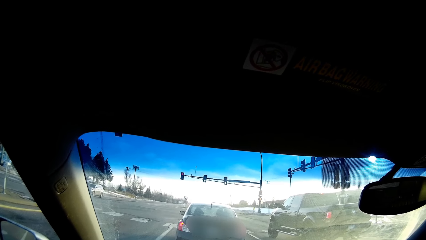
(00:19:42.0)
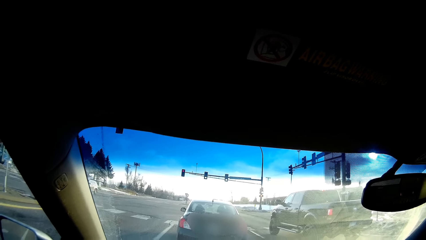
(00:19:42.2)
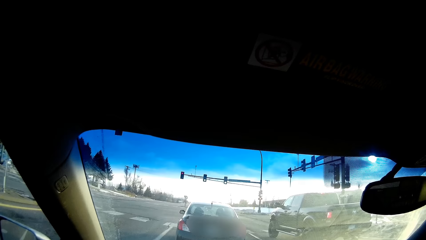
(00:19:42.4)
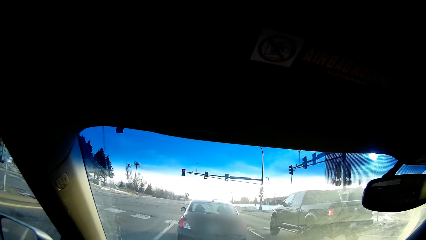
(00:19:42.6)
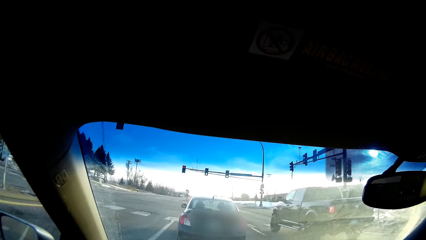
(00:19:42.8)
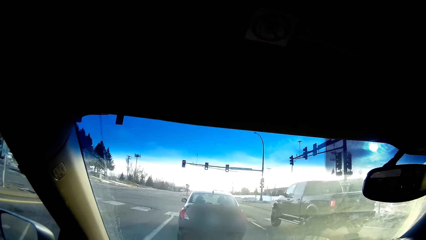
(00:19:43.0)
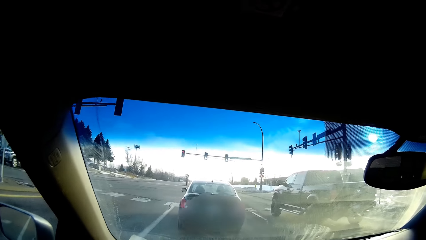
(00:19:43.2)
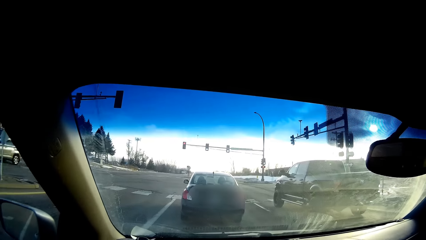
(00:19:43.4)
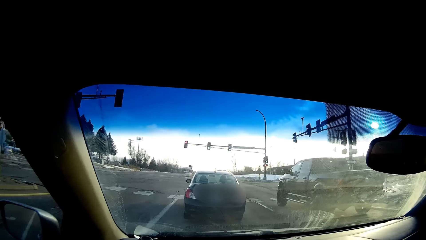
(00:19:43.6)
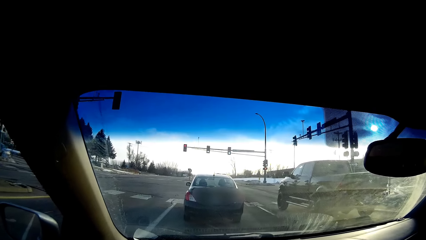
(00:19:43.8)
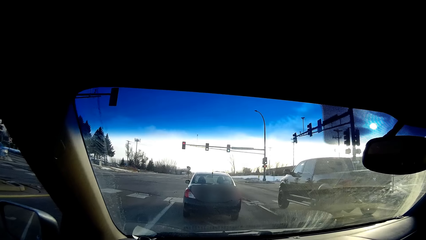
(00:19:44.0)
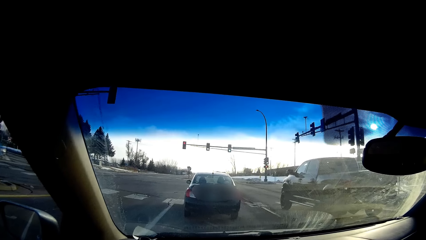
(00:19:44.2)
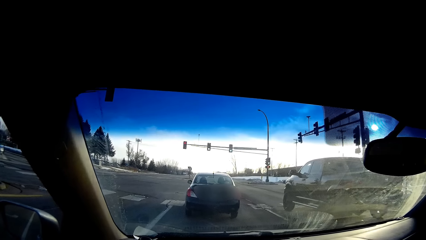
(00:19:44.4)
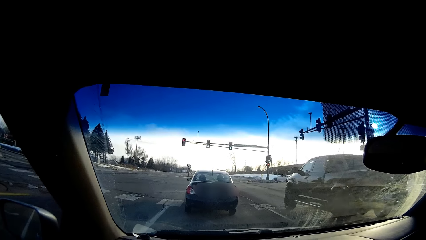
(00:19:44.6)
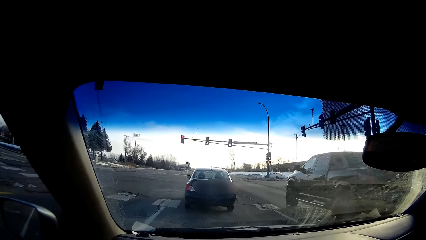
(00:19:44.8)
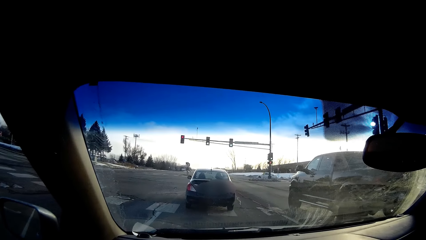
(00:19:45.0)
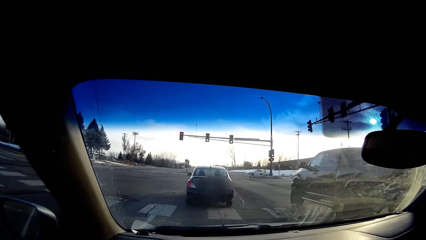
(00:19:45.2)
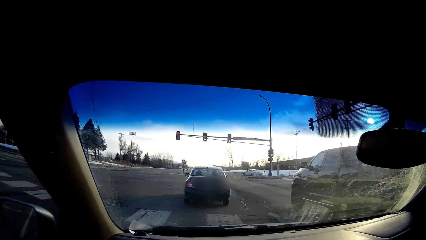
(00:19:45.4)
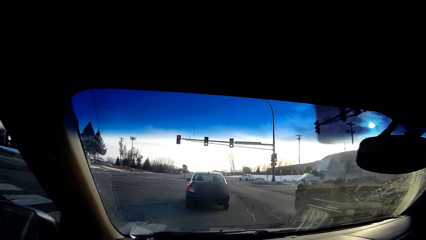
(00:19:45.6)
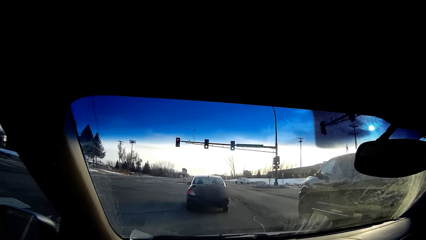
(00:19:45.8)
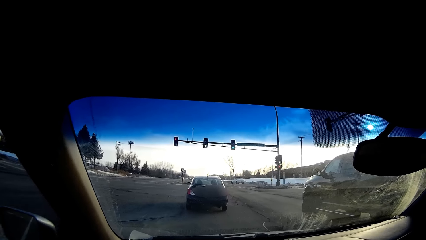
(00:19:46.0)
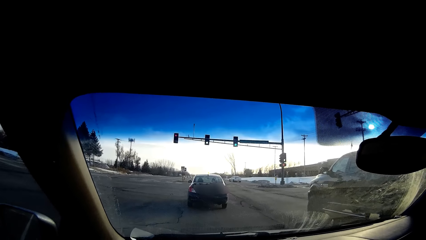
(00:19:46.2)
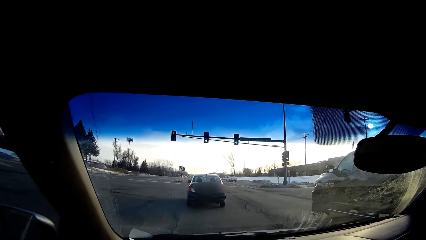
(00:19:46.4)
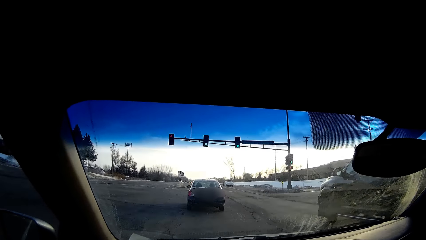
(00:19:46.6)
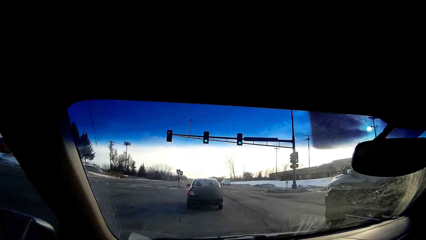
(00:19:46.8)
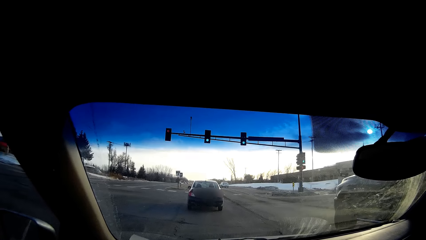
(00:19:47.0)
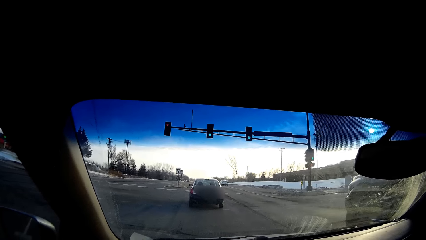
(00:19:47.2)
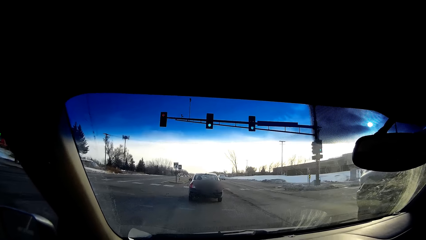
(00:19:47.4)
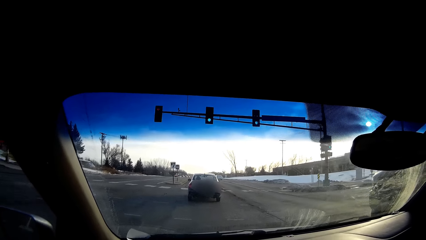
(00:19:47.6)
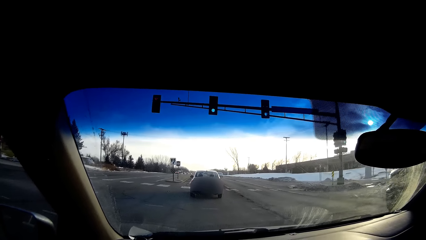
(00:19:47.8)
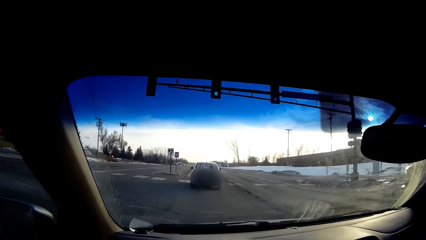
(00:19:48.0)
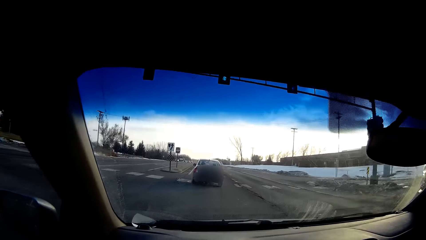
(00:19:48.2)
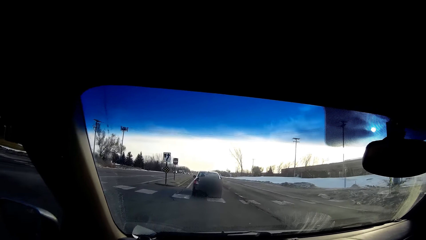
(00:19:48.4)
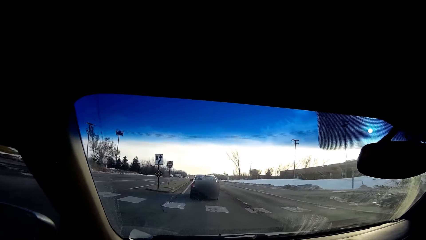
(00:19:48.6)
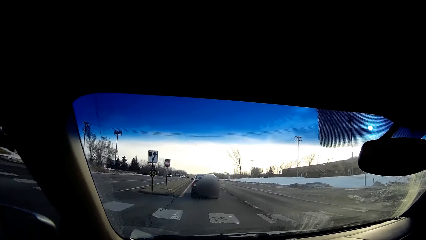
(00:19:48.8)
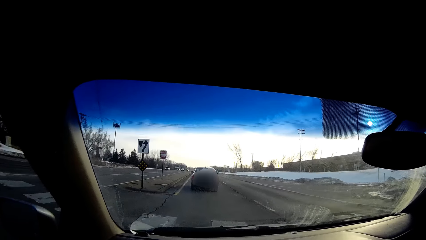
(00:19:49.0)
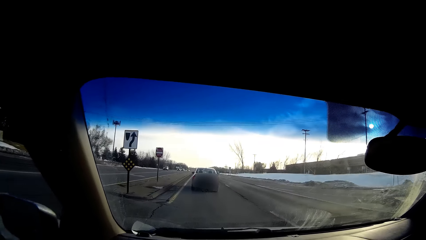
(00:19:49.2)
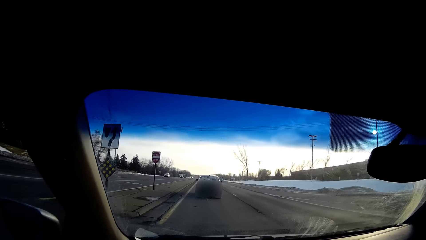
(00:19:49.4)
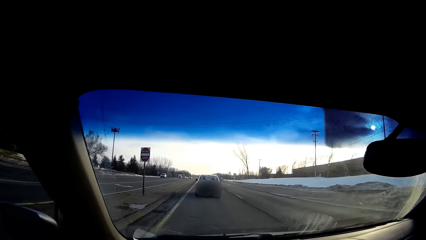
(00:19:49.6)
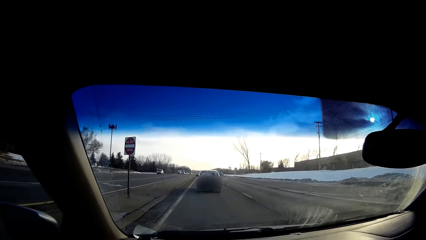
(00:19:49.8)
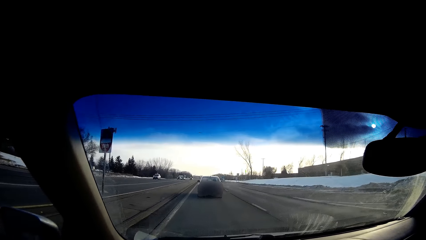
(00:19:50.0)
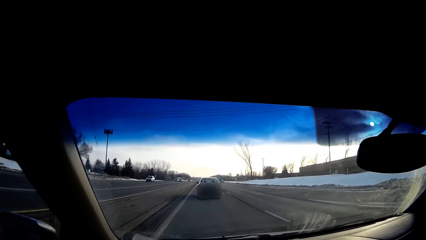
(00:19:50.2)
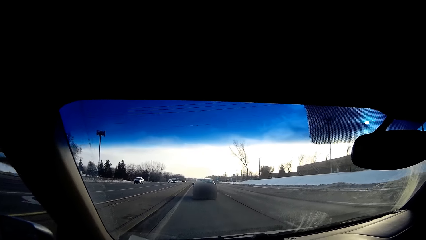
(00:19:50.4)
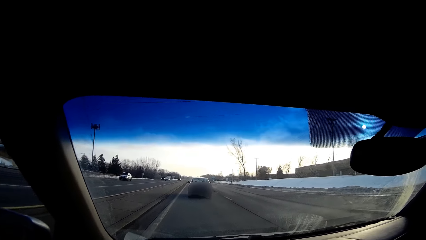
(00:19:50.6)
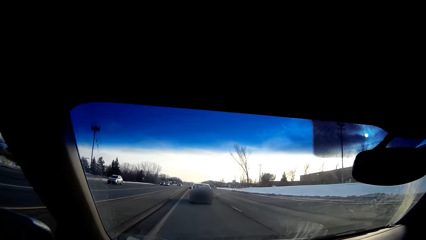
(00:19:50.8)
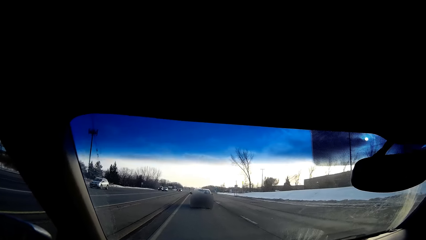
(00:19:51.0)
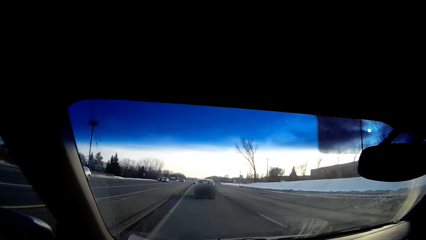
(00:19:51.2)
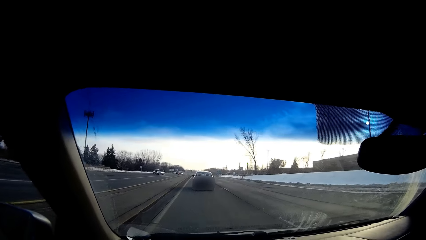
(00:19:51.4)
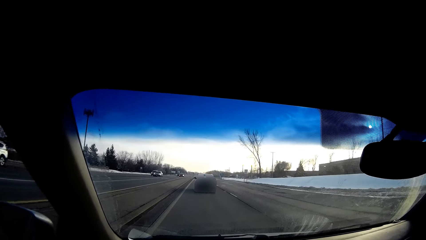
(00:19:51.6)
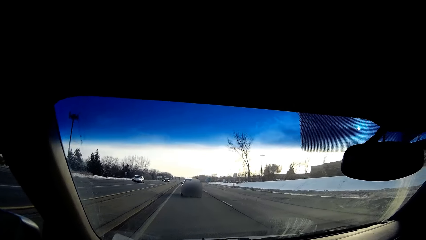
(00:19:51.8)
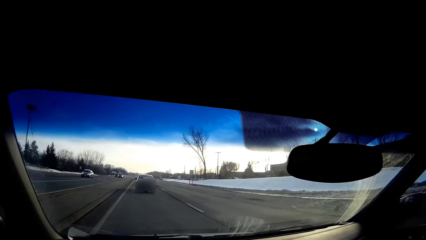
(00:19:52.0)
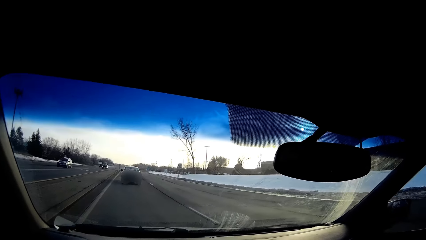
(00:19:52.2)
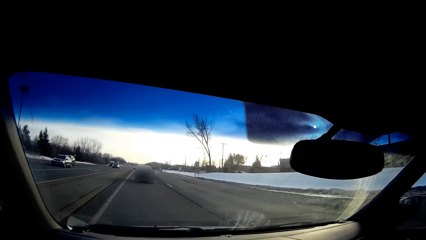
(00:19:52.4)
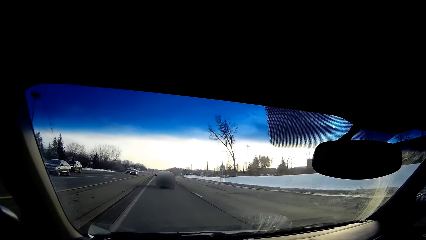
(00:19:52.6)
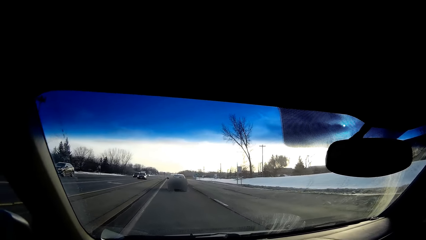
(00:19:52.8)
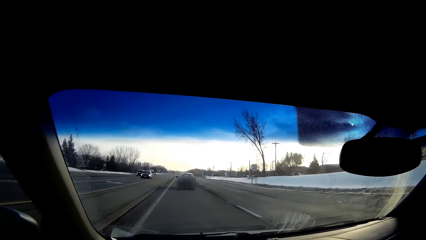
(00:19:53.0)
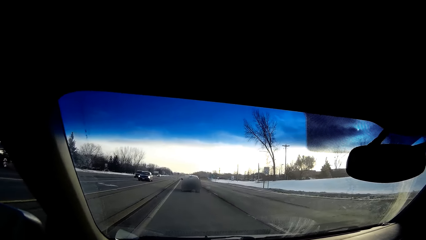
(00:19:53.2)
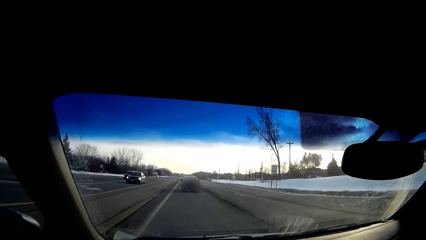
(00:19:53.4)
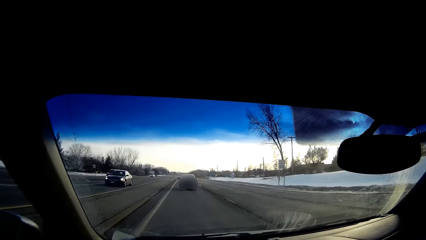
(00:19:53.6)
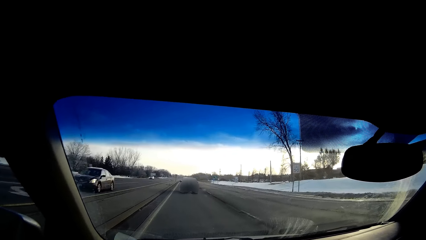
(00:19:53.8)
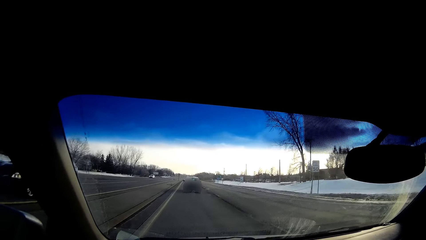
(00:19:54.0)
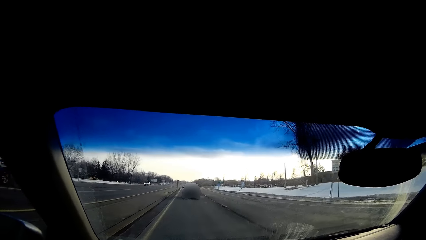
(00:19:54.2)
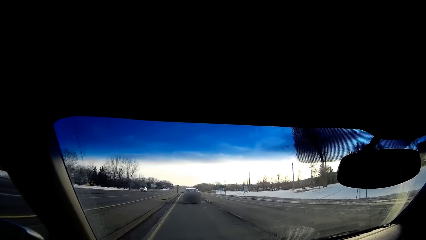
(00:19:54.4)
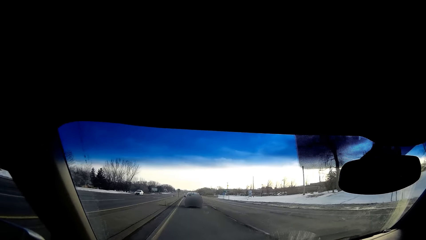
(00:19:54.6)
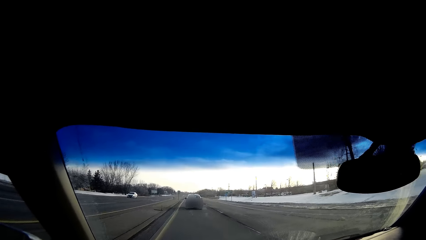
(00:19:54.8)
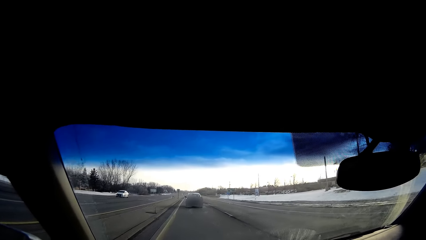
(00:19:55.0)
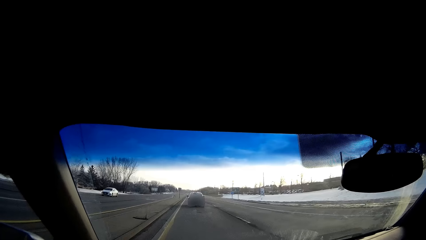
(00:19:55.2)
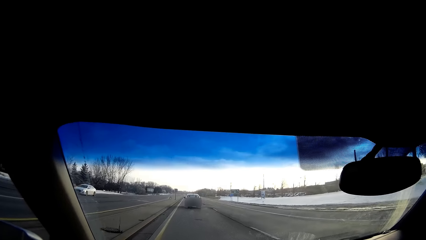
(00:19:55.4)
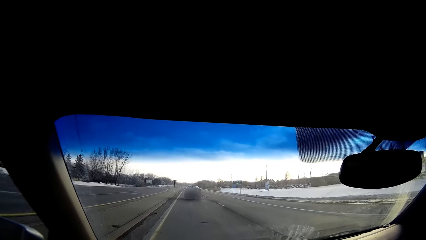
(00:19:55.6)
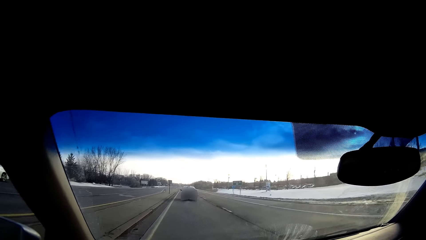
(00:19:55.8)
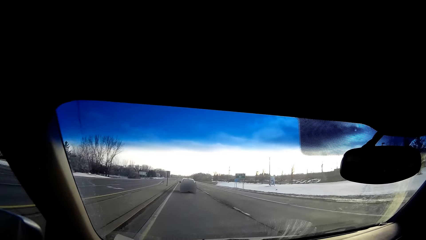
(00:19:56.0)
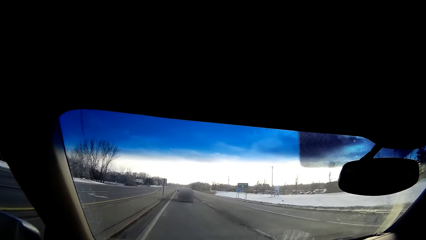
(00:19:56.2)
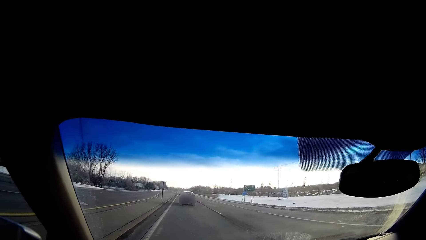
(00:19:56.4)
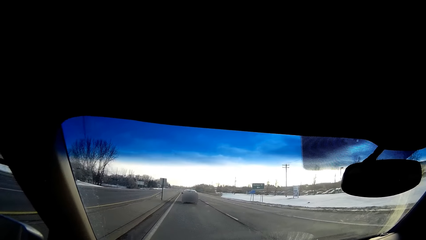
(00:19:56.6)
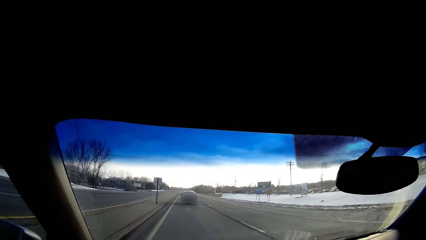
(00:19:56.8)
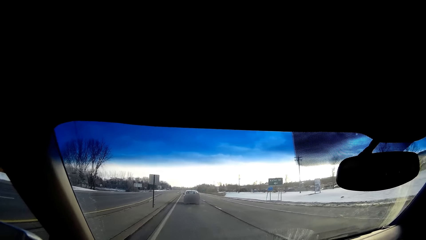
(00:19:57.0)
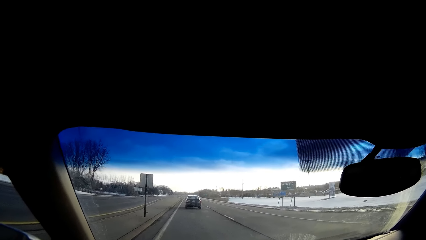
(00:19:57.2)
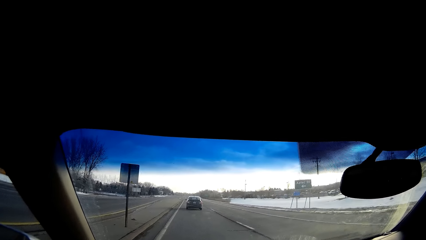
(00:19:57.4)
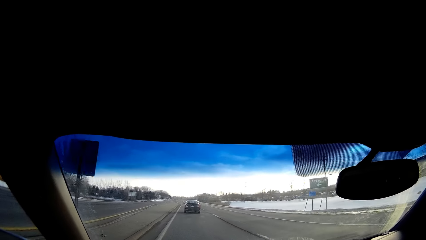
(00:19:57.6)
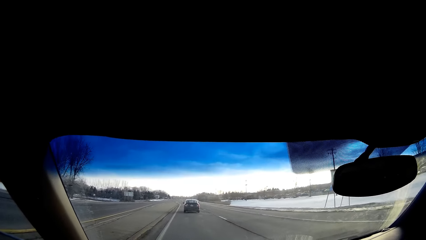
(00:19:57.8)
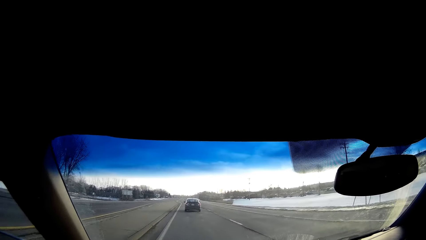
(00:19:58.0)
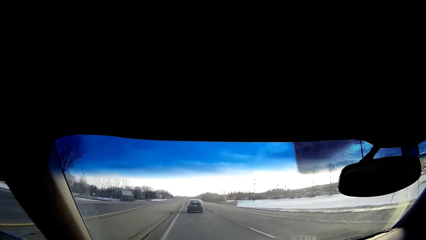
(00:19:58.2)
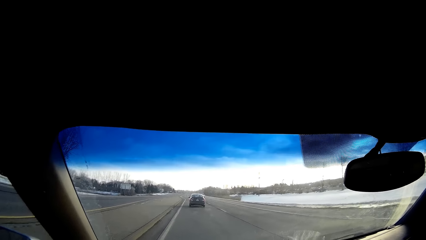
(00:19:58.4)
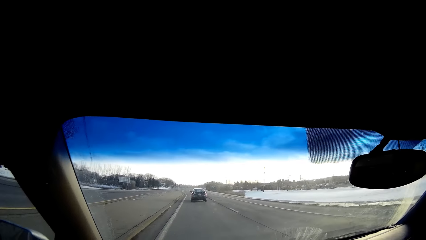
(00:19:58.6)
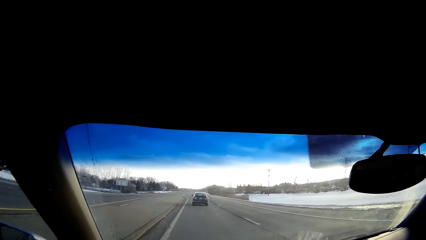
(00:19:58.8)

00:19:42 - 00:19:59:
The camera wearer drives the car. They drive on the road.
